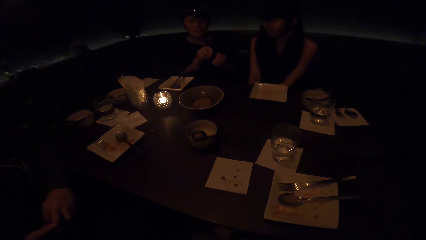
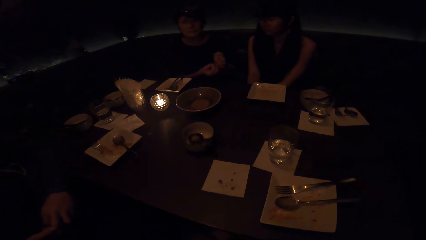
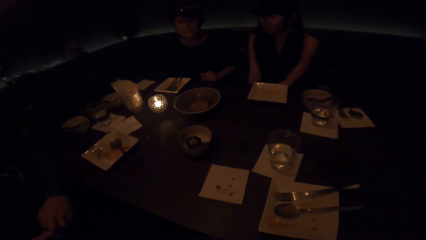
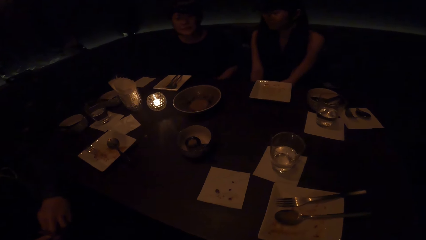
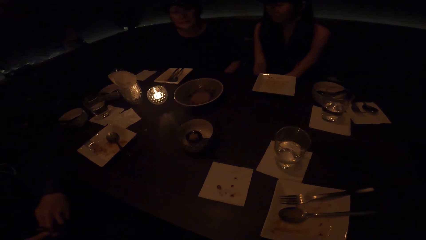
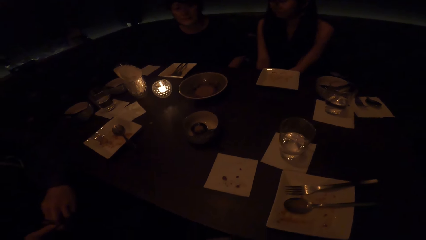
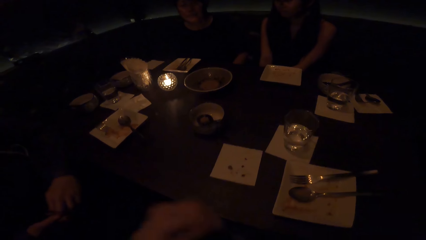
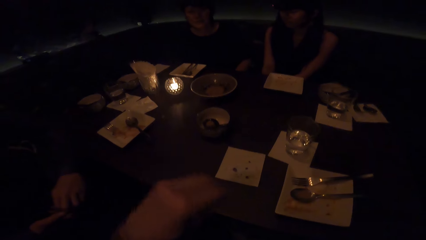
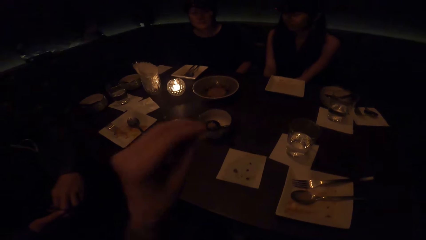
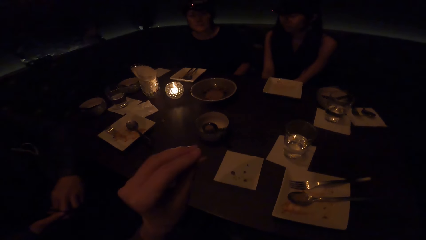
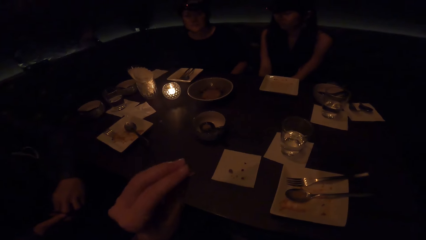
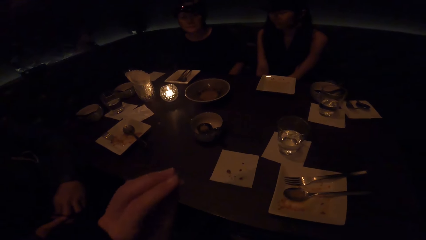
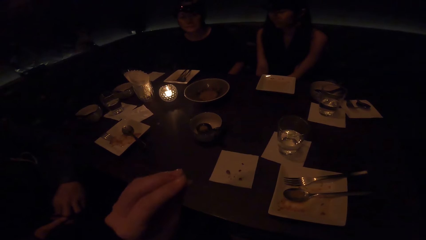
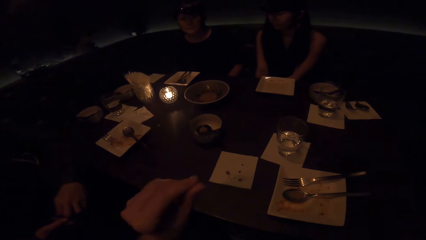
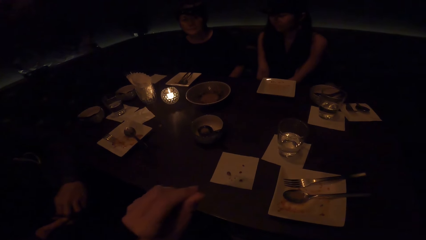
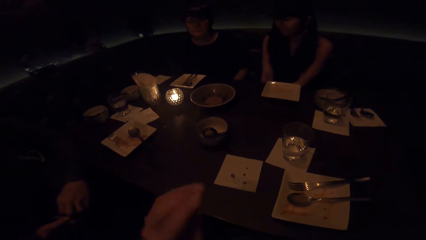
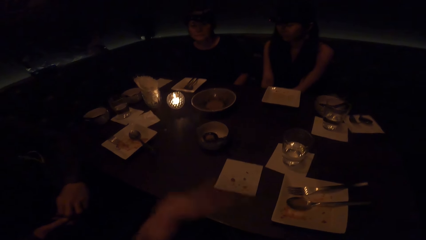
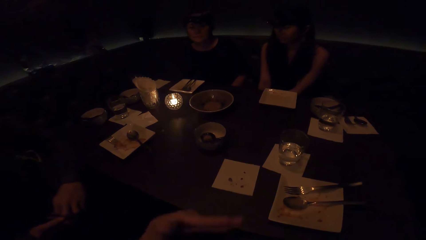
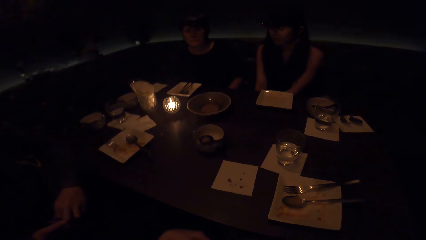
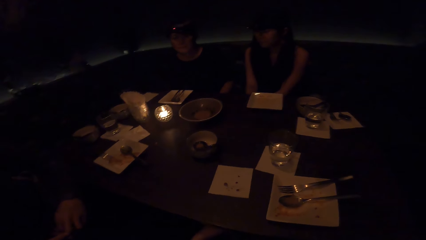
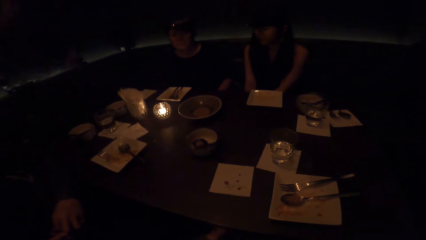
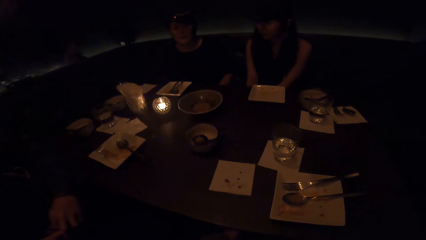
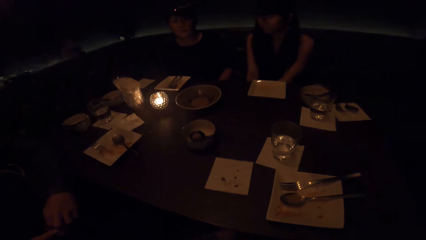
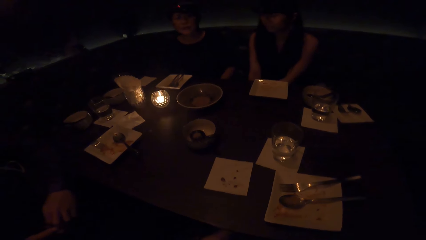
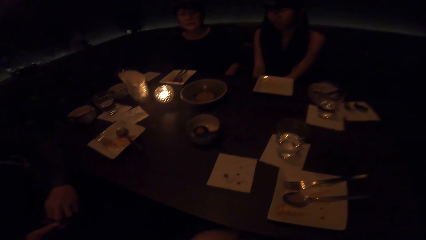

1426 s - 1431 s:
The camera wearer converses.

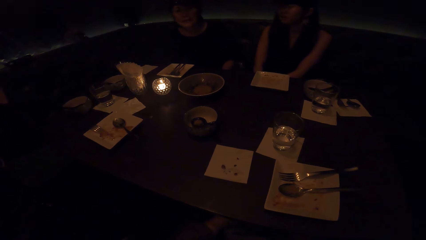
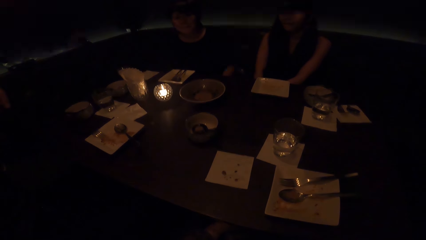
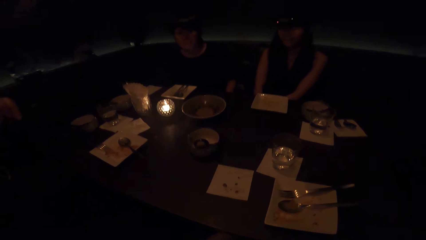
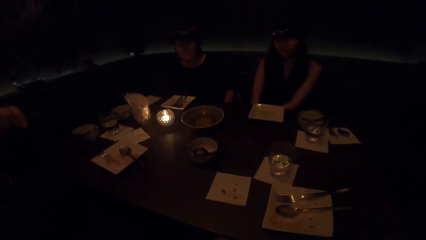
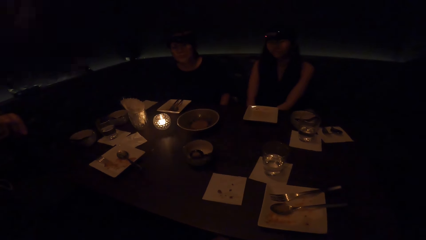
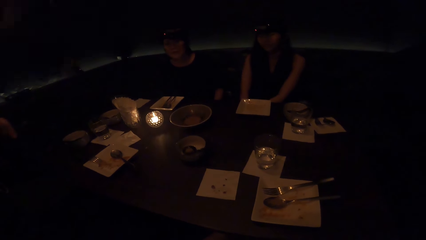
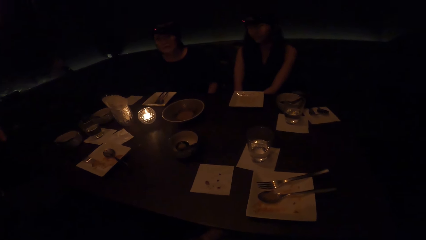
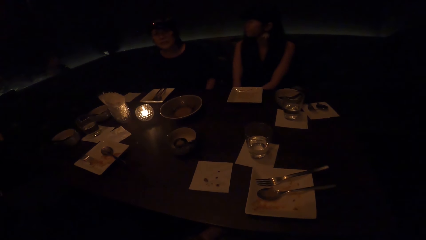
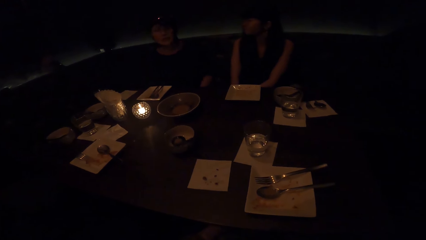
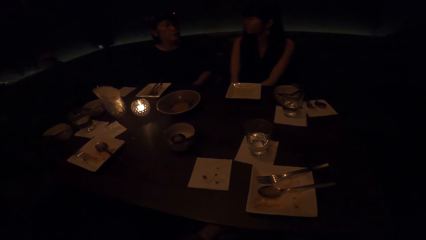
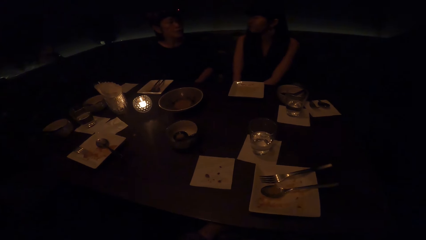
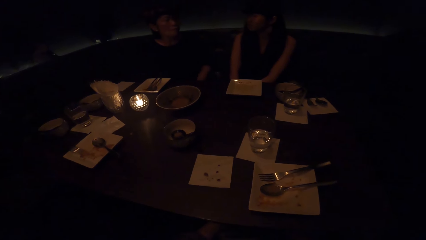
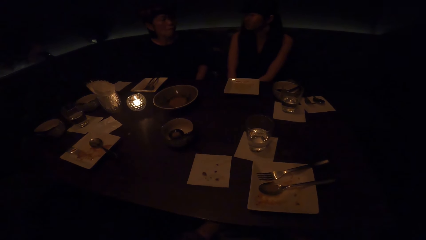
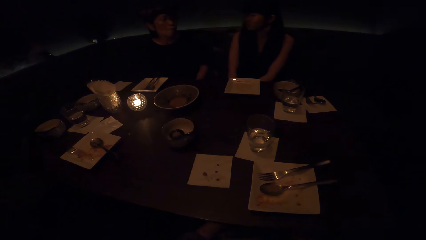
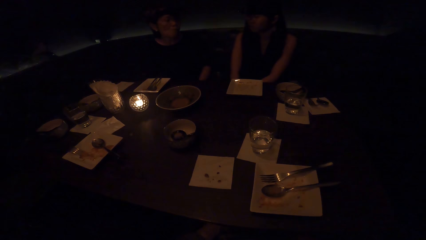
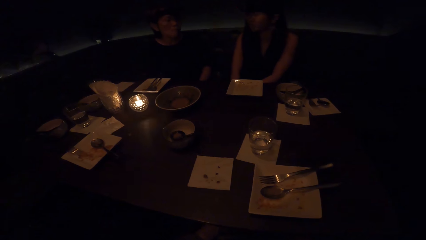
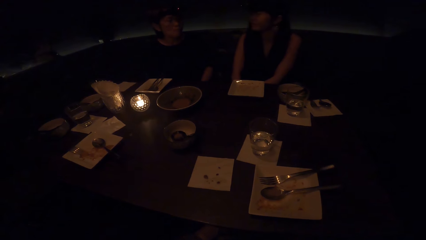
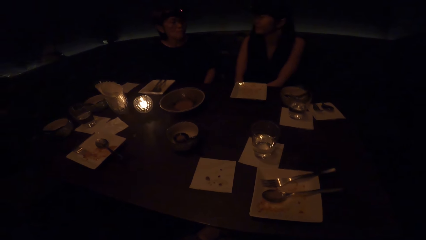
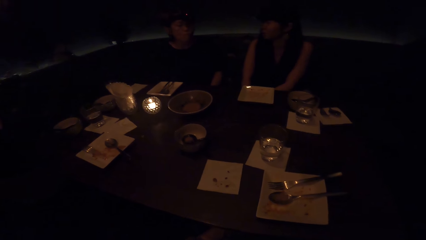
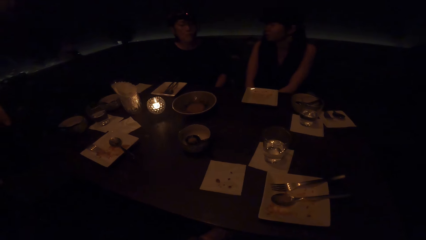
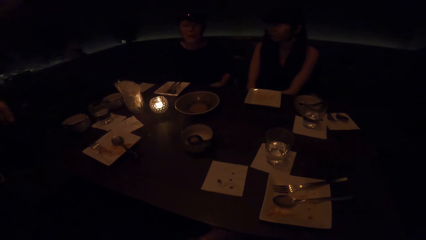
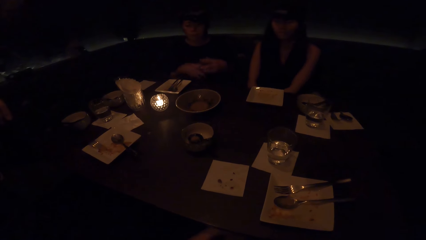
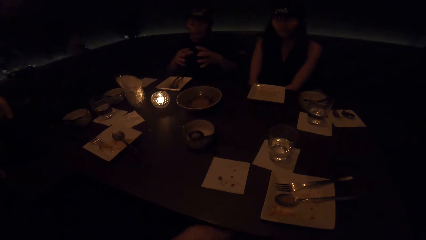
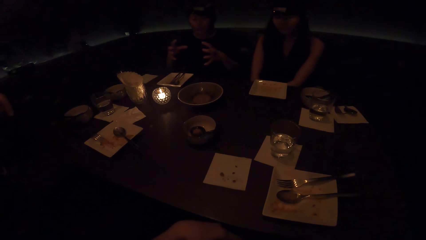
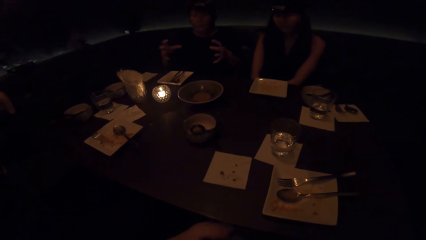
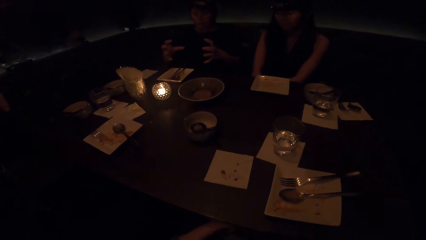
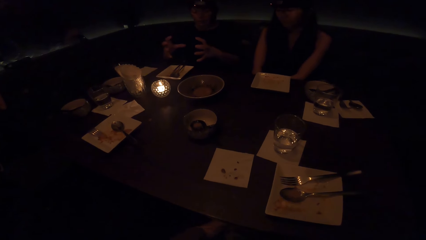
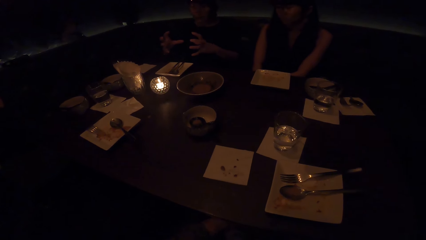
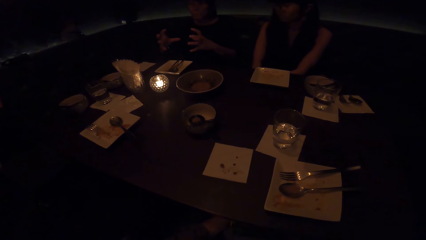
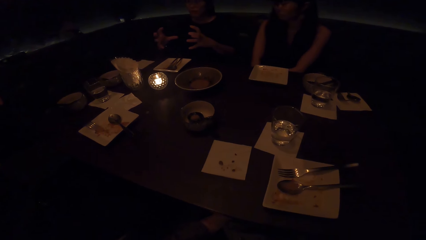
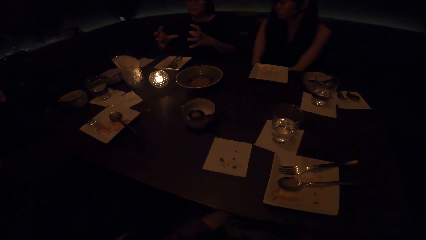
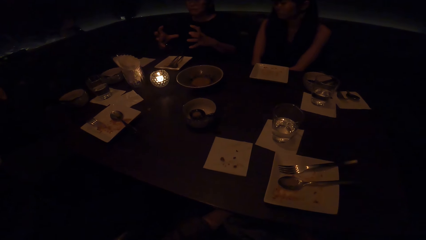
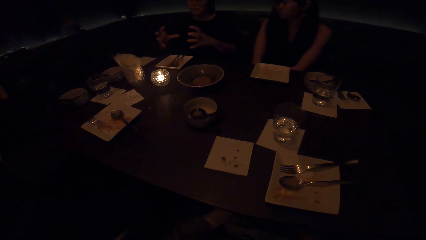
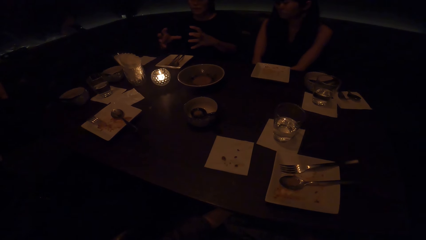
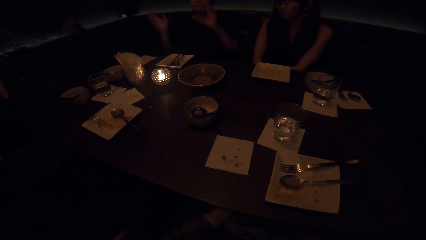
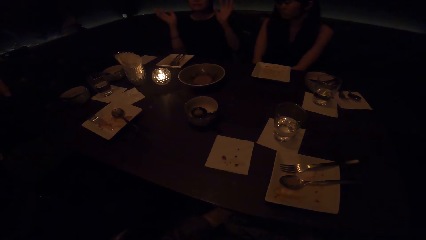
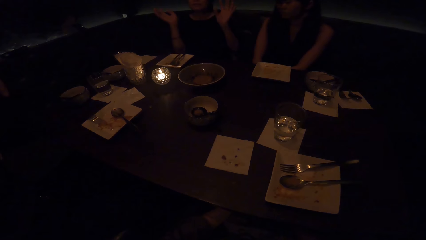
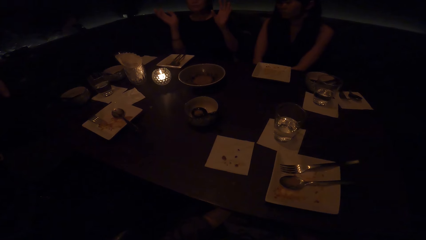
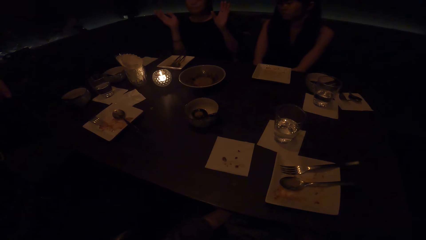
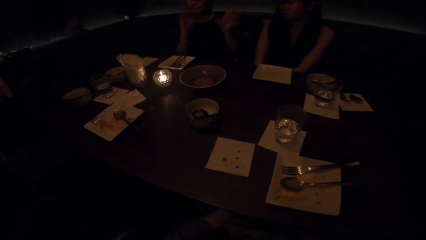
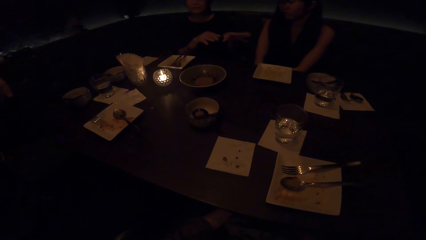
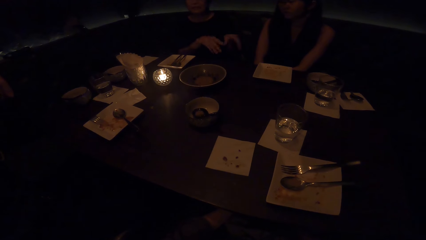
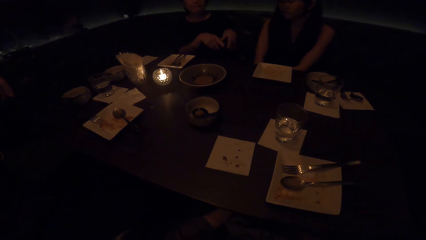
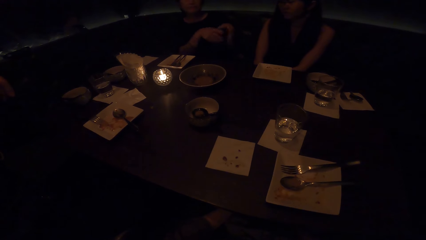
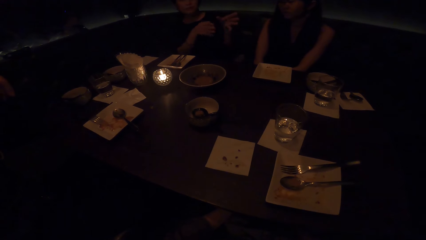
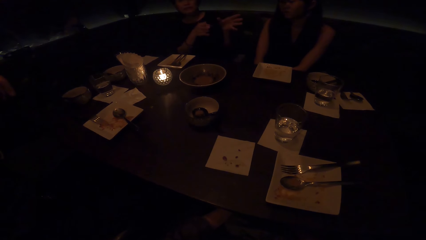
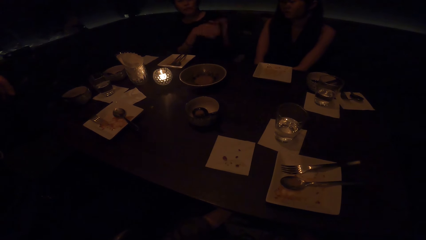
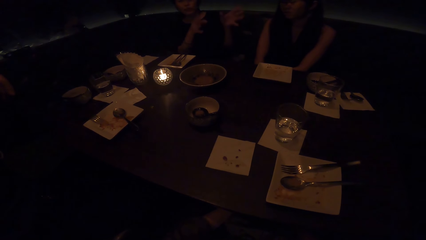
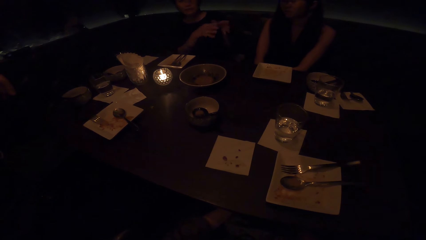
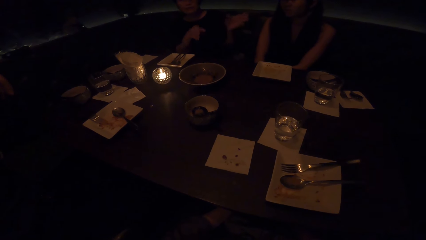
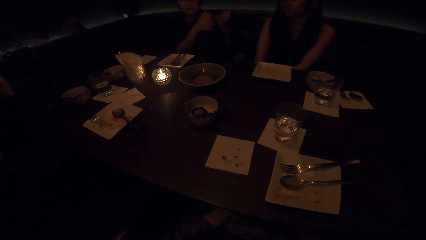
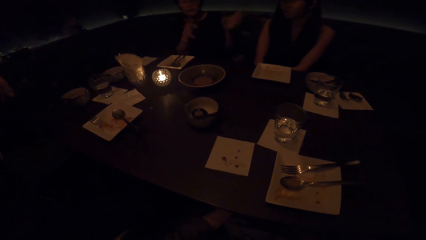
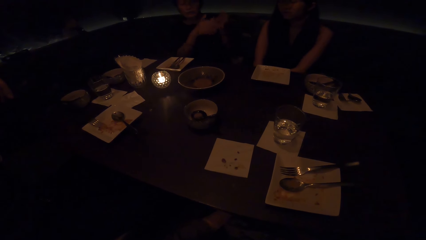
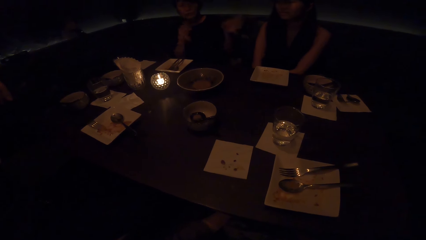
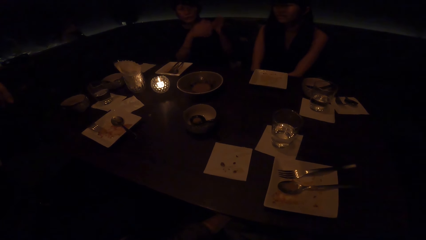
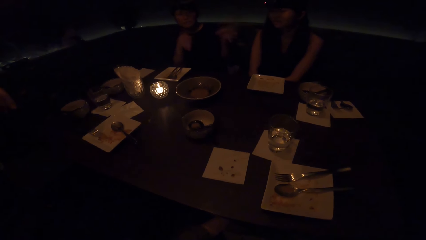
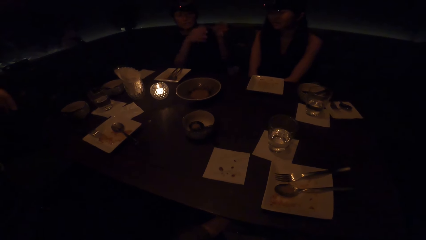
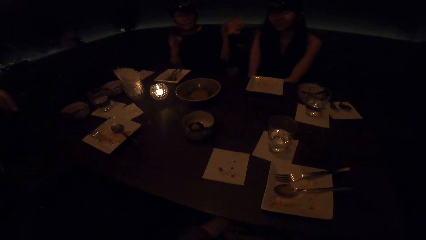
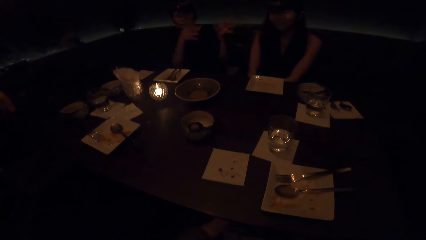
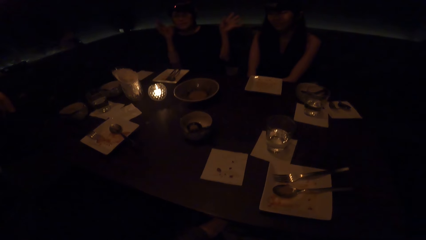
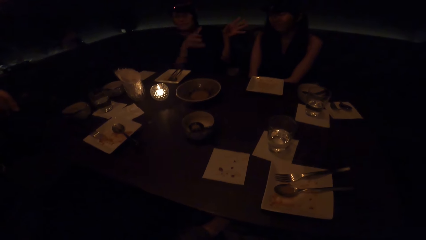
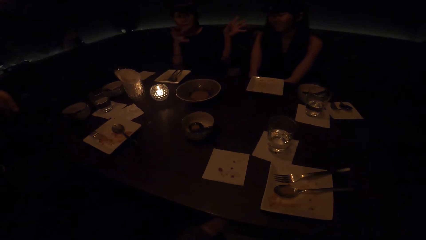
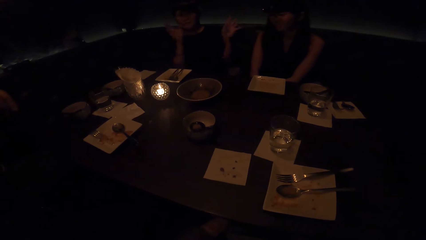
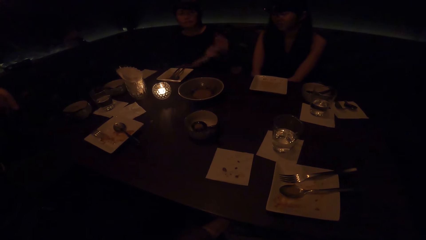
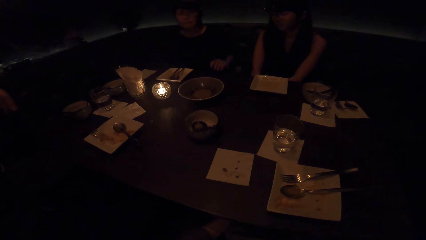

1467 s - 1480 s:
A person converses. A woman converses.
